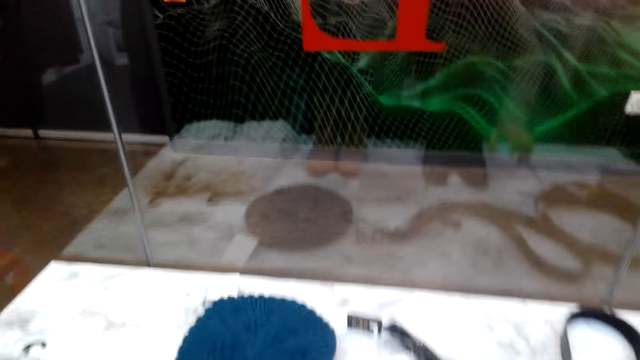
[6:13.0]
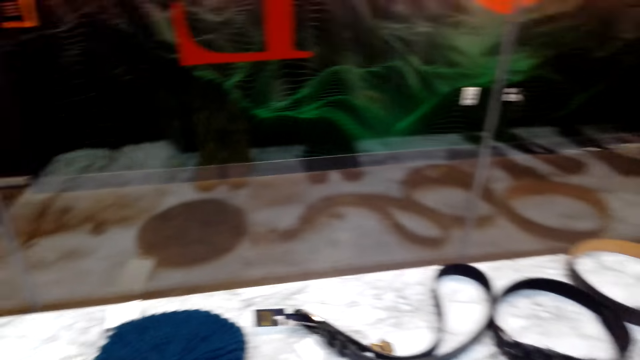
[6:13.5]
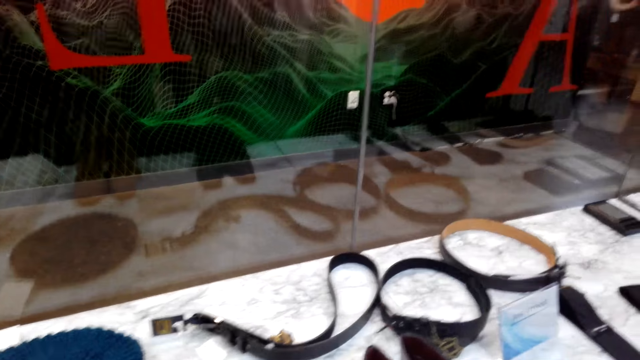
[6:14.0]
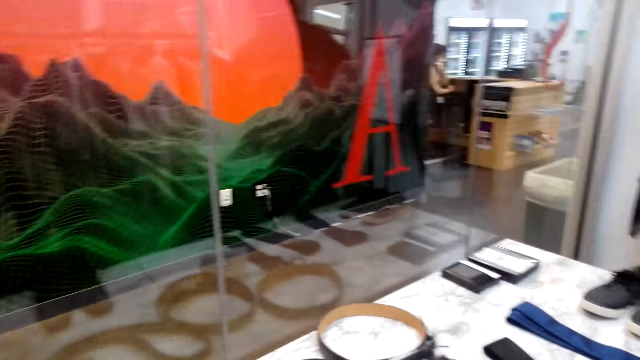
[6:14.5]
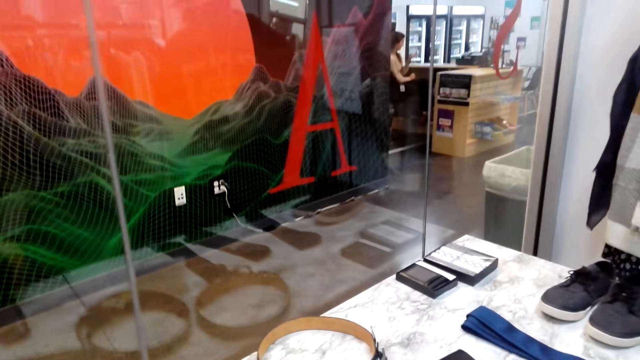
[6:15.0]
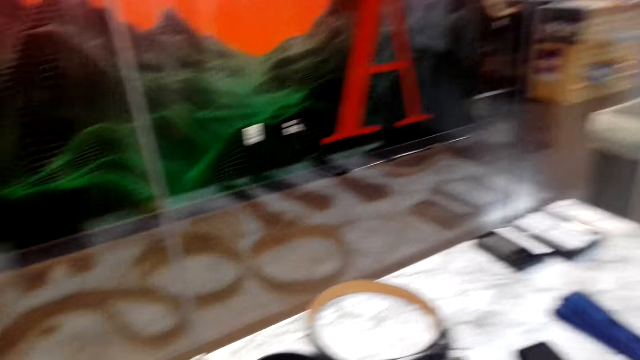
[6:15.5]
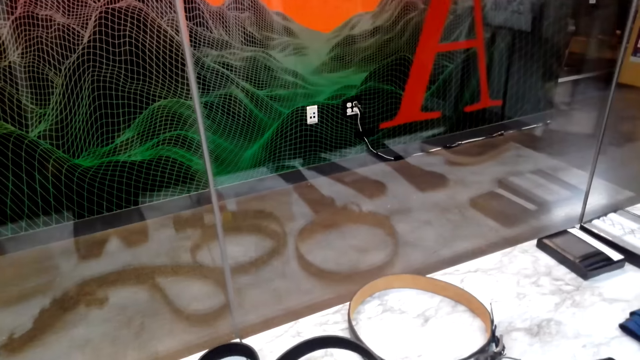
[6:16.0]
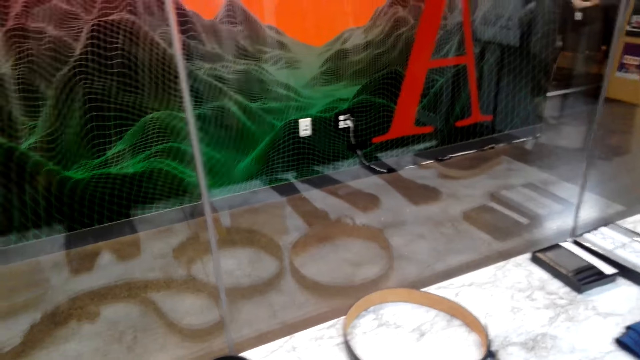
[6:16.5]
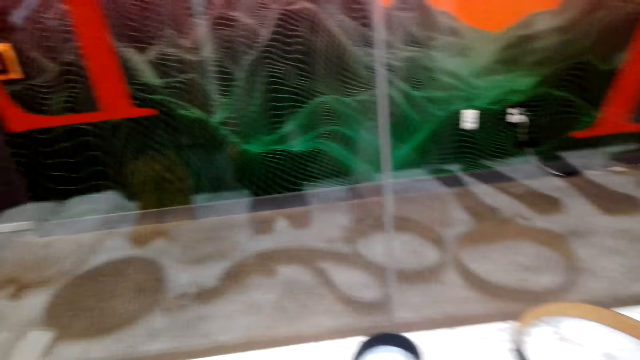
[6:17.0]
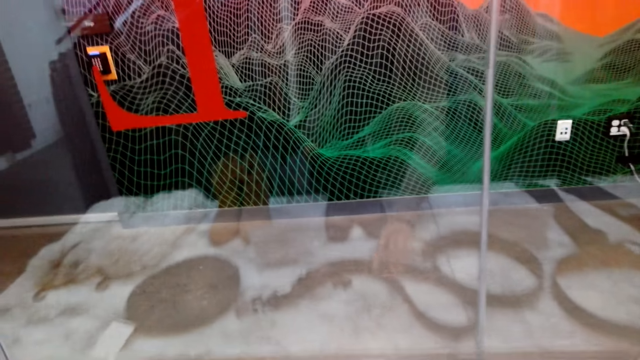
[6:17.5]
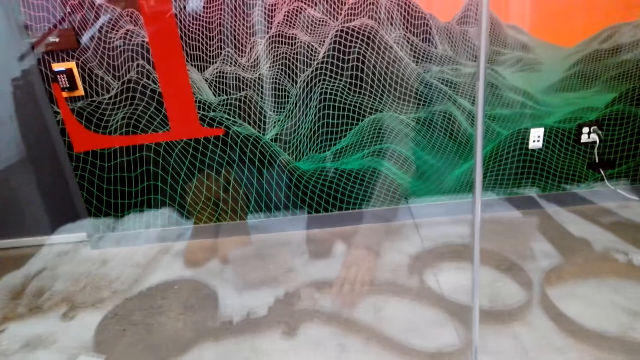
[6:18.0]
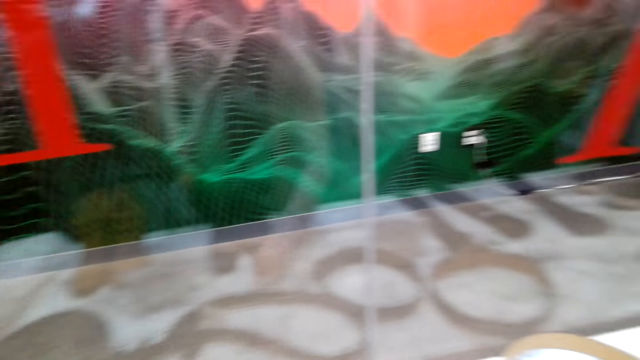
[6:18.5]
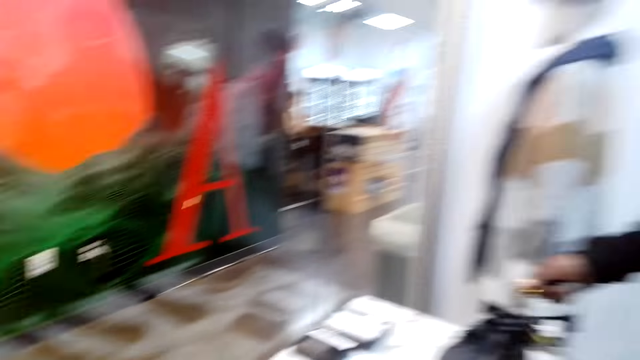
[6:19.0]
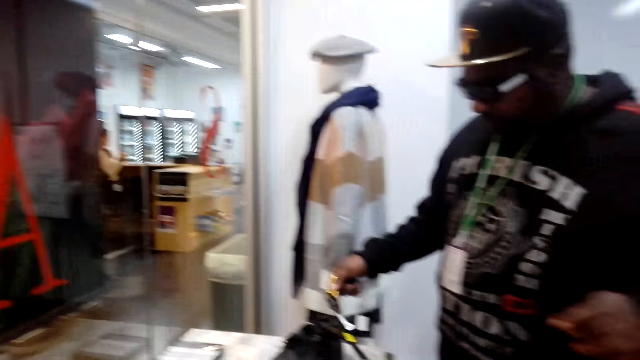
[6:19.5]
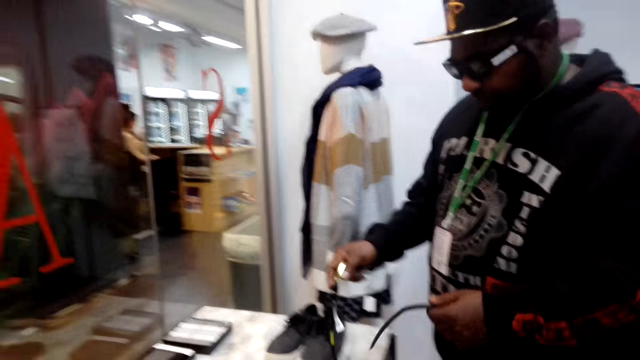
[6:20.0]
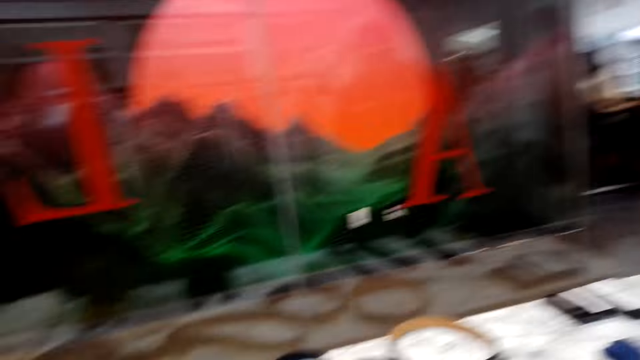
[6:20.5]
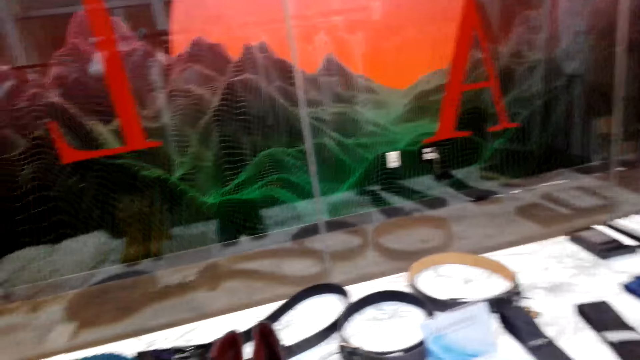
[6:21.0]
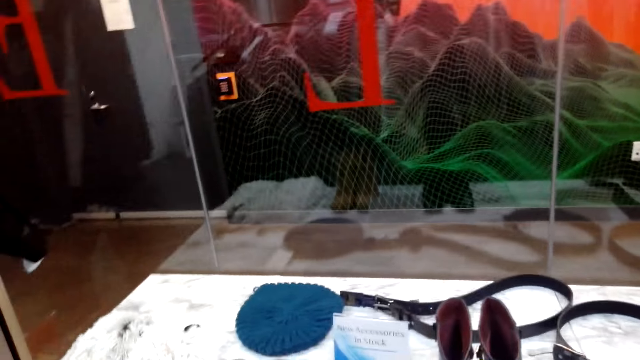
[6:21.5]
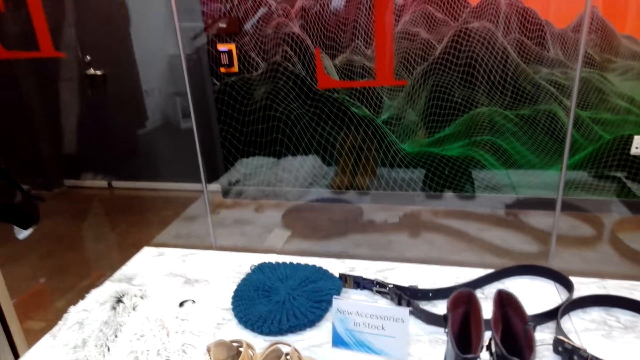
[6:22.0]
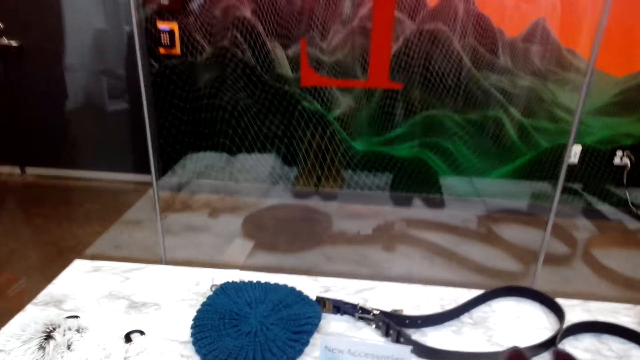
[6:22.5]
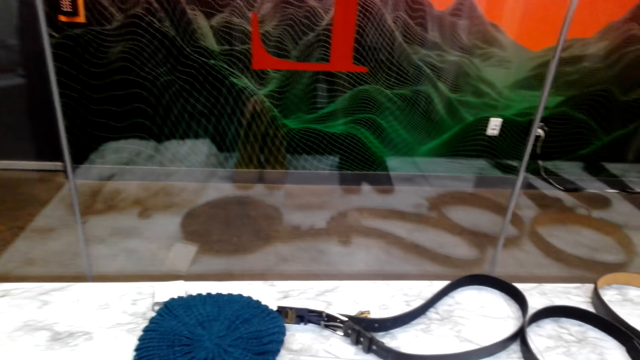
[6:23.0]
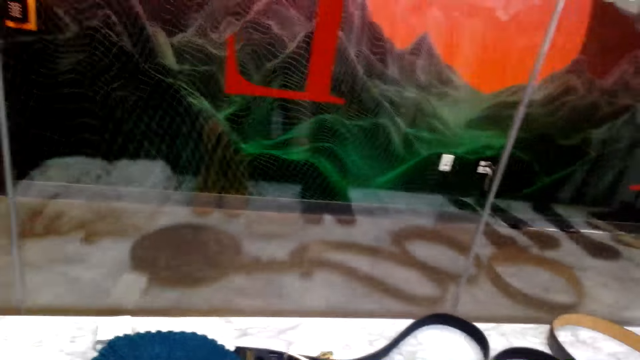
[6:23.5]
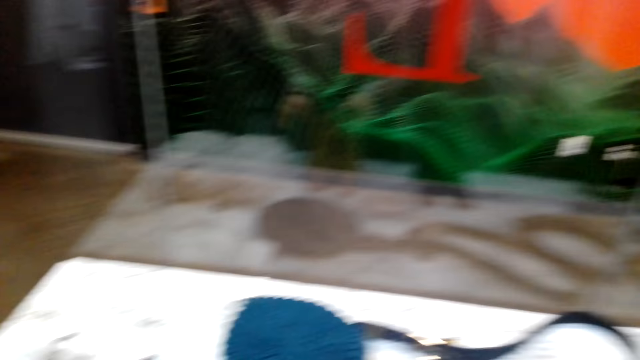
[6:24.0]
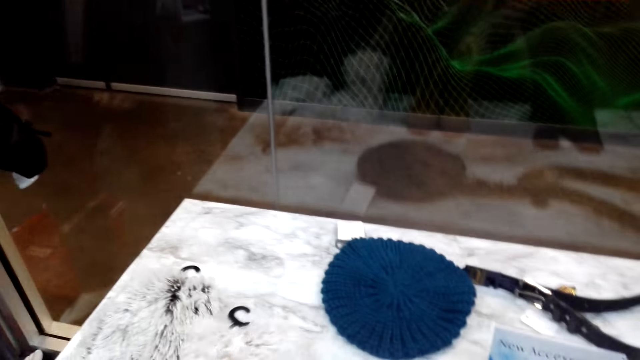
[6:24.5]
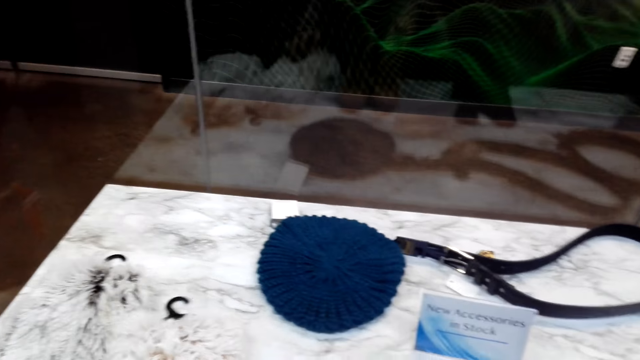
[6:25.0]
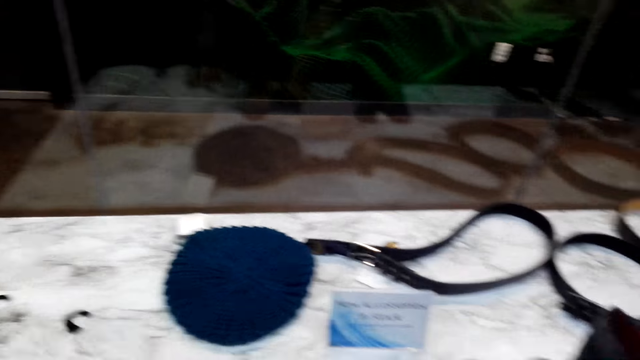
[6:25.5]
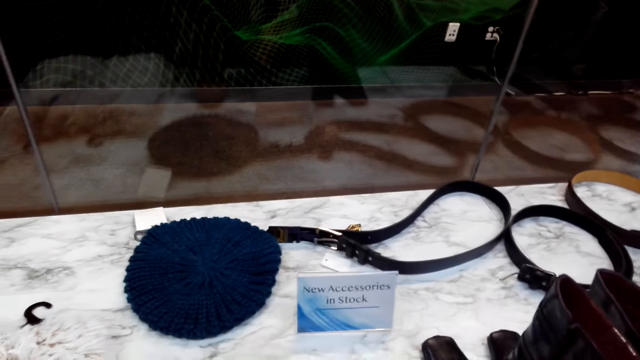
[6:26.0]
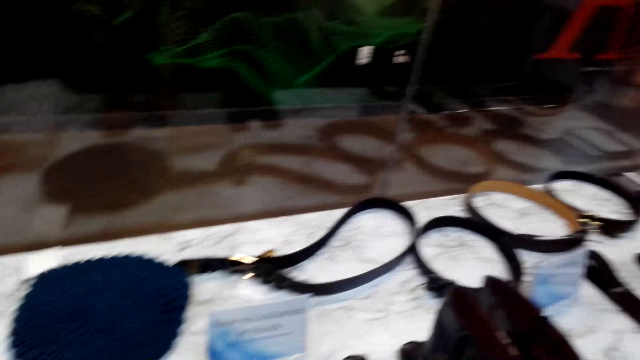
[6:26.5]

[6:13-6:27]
The camera wearer removes his hand from the belt. He touches the belts. He touches the belt from the display cabinet. A man holds the belt. The camera wearer removes his hand from the belt. He puts on the belt. He touches the scarves.

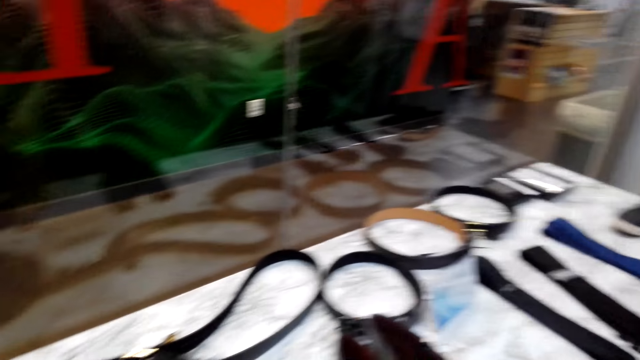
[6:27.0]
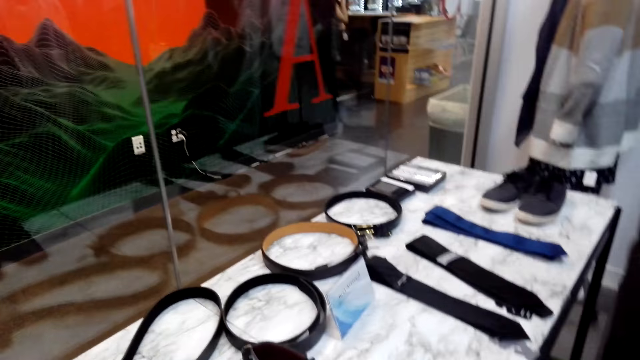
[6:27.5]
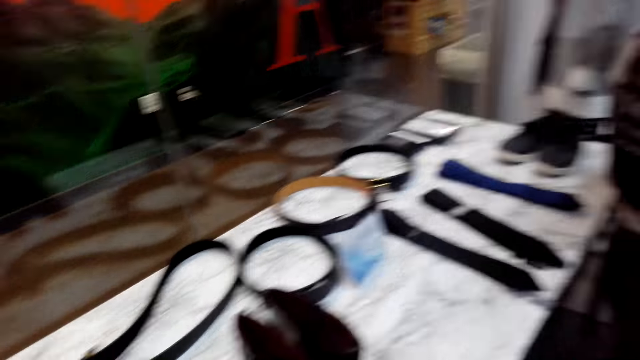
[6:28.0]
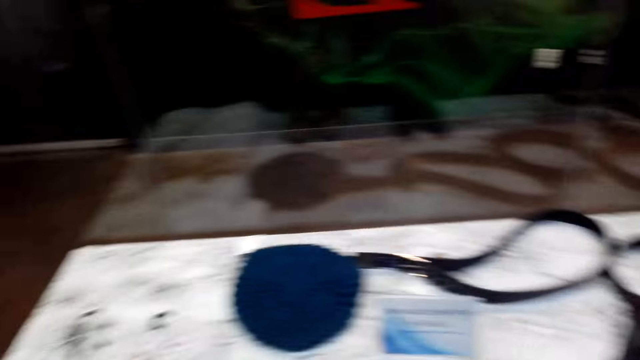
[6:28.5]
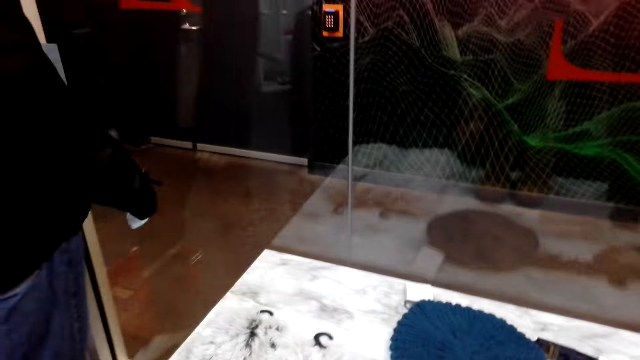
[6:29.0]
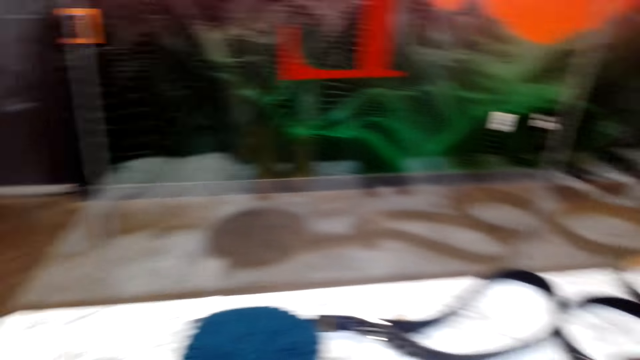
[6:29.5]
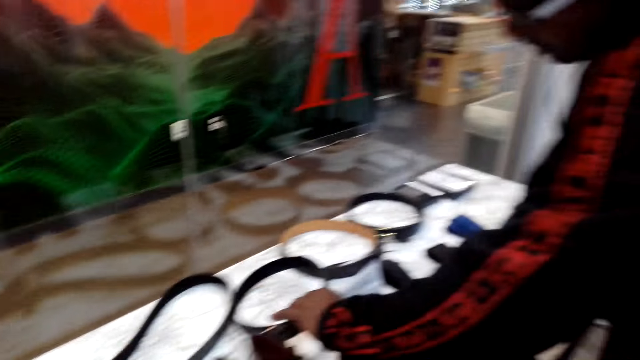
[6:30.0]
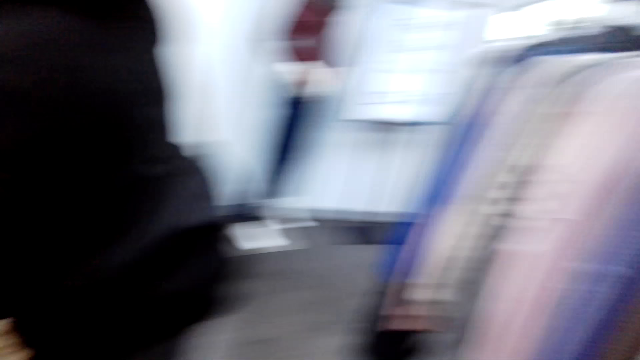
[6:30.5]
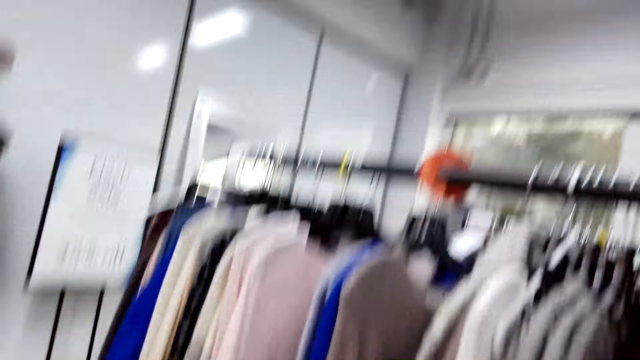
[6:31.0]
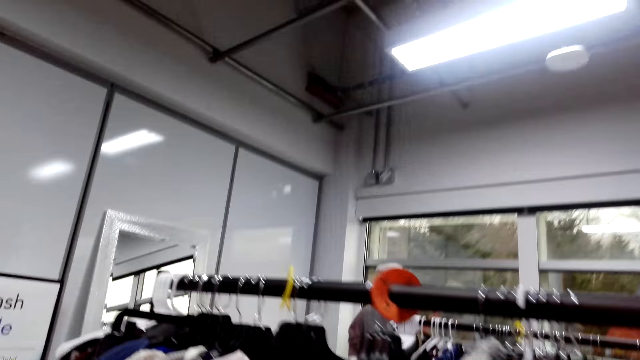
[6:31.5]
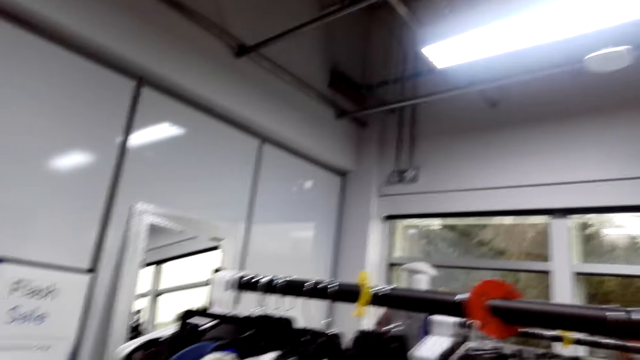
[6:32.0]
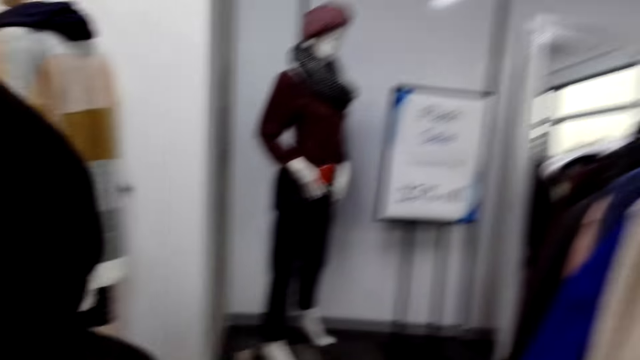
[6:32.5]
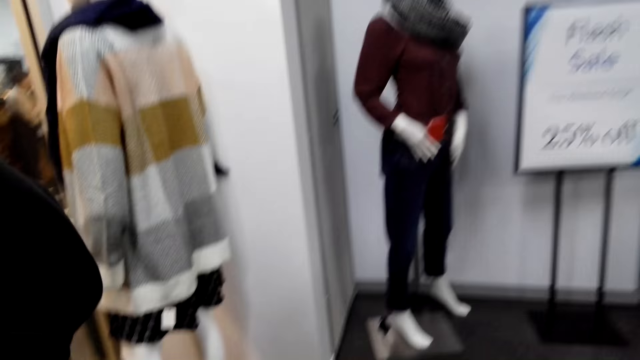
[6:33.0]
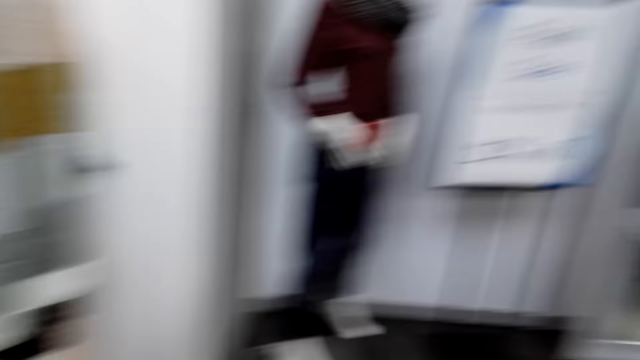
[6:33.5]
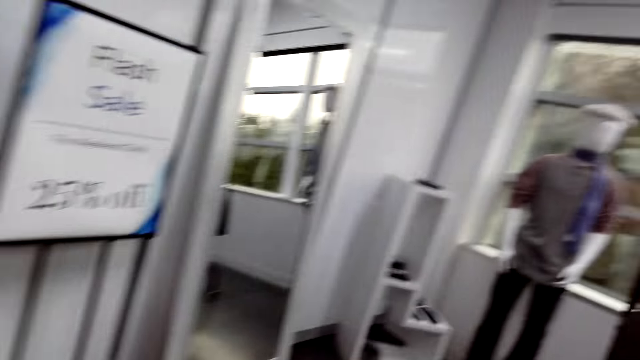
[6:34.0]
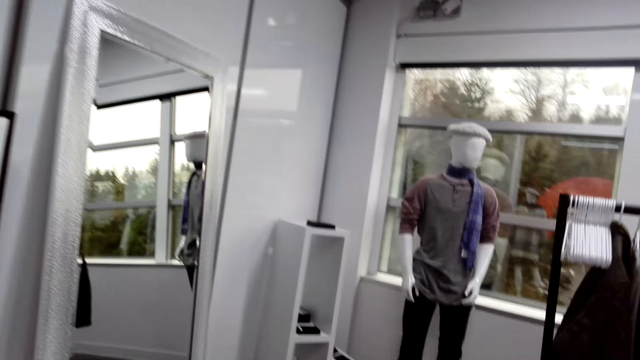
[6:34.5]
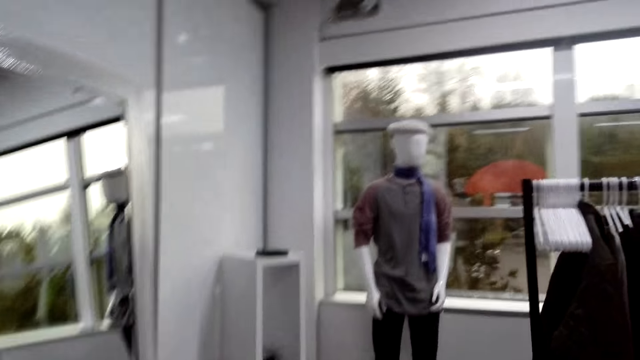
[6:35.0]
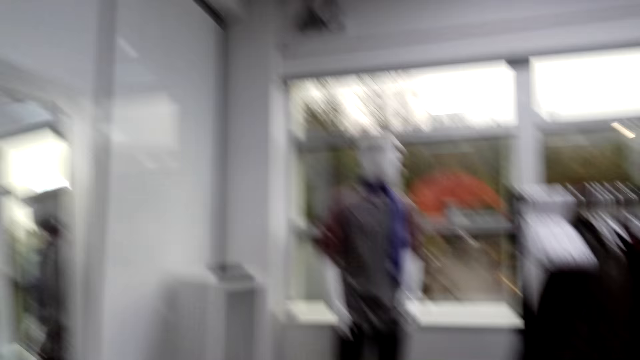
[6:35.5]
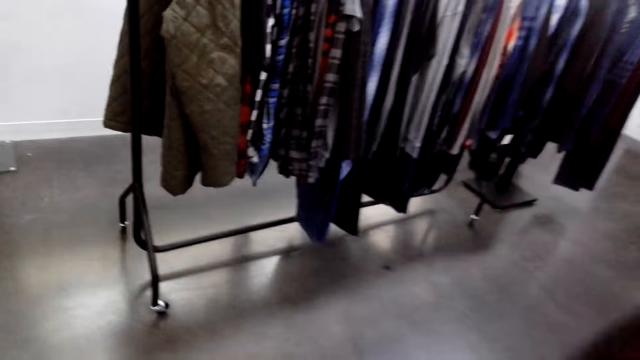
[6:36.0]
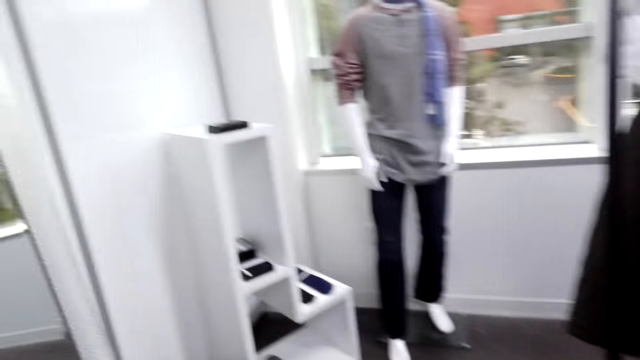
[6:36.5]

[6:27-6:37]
The camera wearer walks in the shop.
